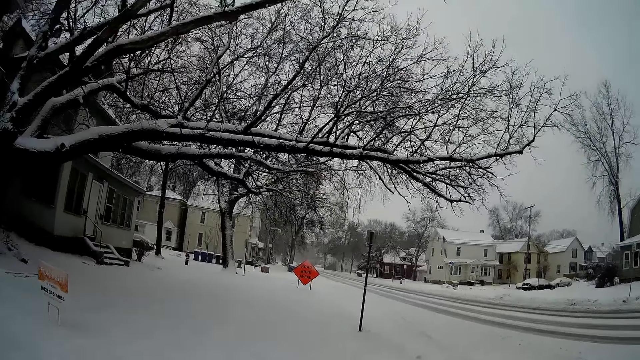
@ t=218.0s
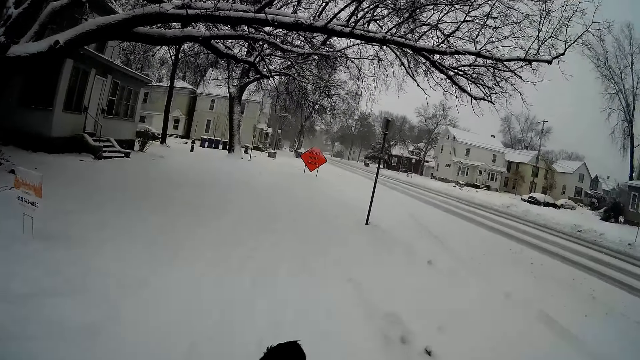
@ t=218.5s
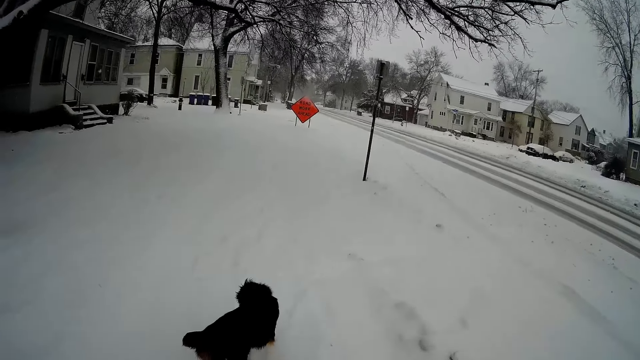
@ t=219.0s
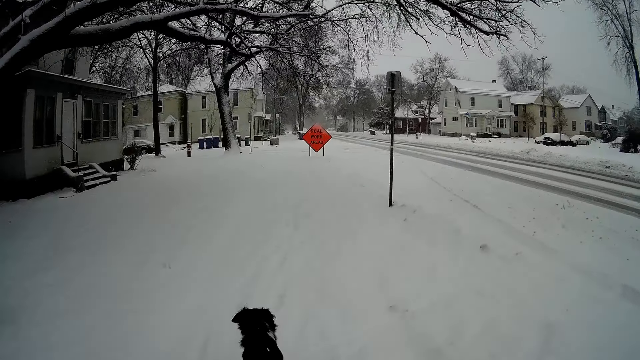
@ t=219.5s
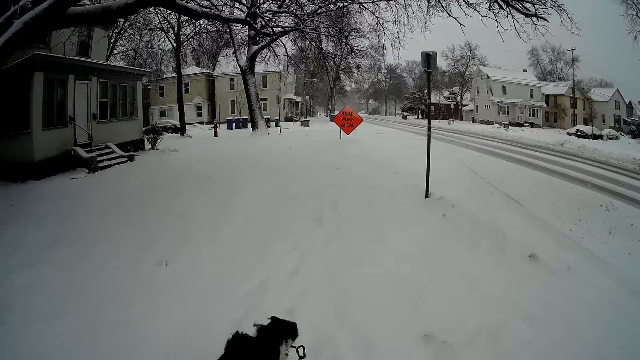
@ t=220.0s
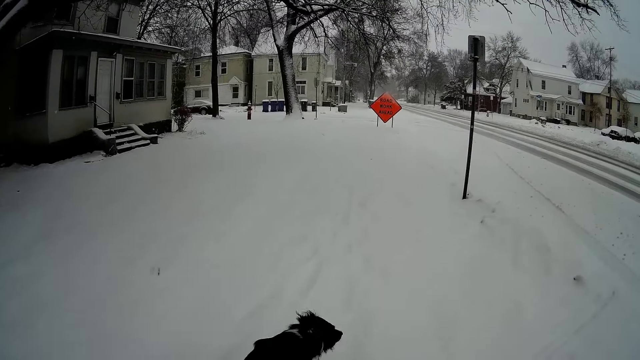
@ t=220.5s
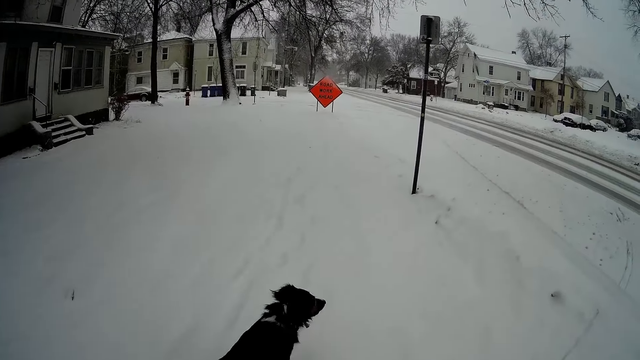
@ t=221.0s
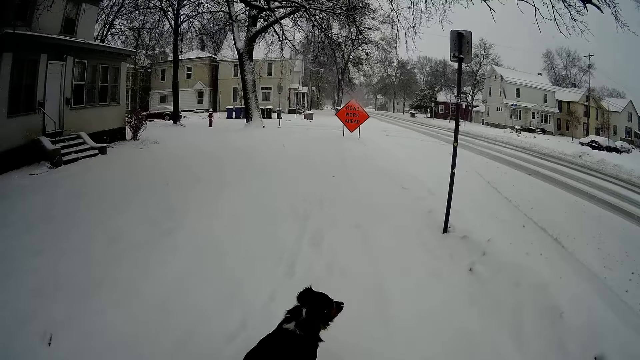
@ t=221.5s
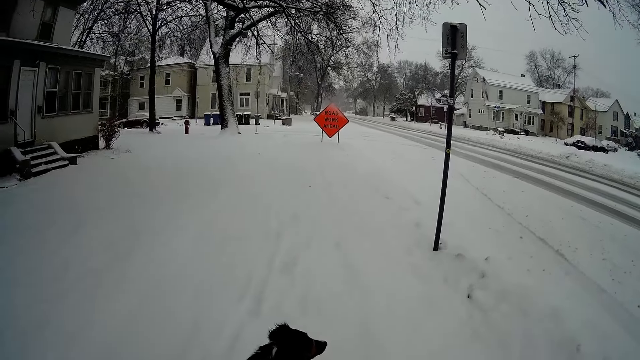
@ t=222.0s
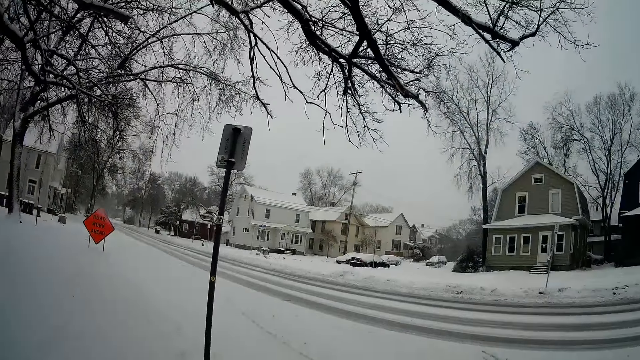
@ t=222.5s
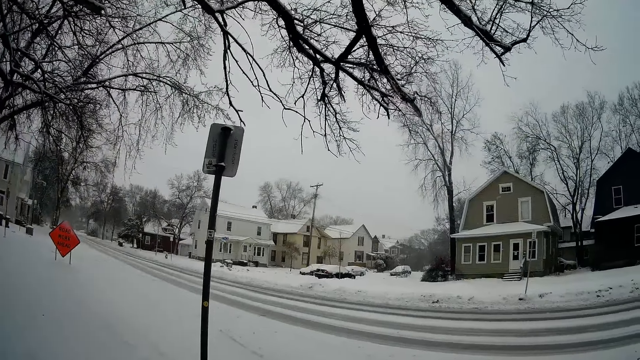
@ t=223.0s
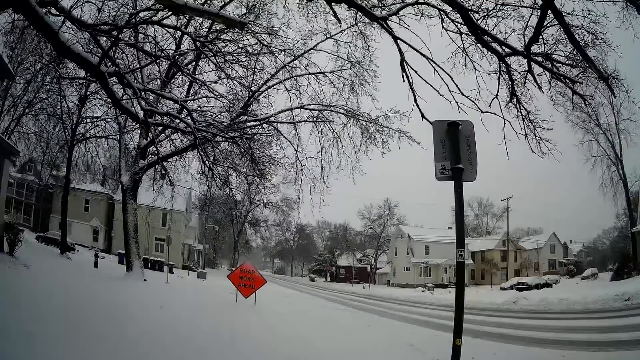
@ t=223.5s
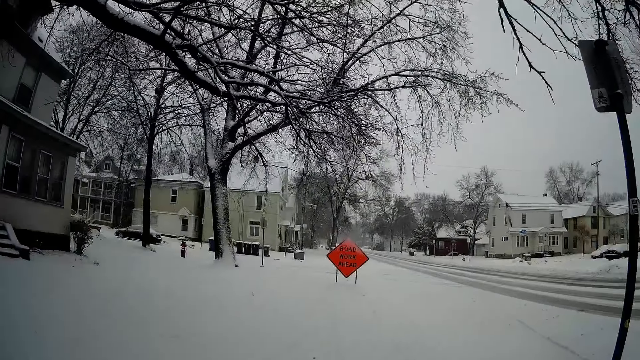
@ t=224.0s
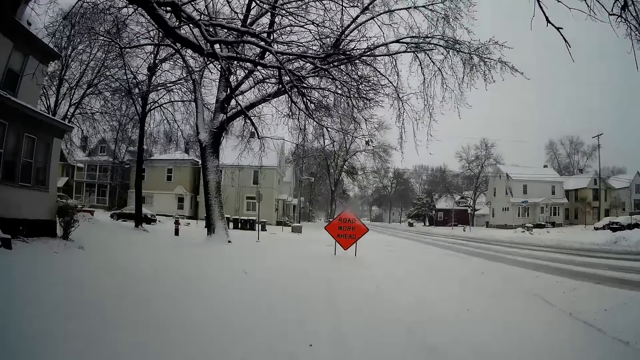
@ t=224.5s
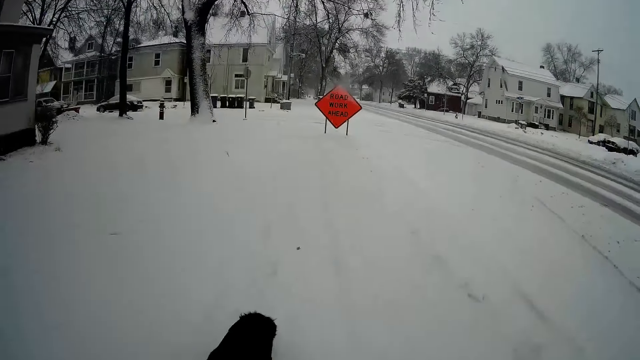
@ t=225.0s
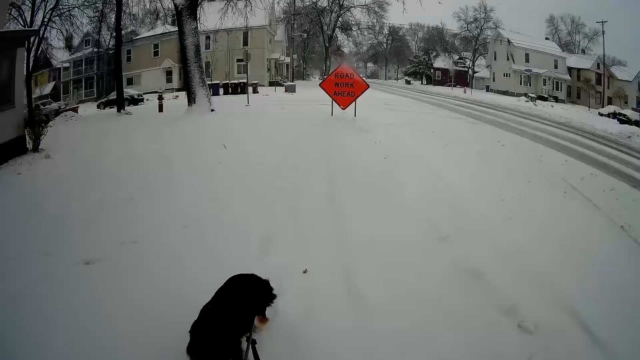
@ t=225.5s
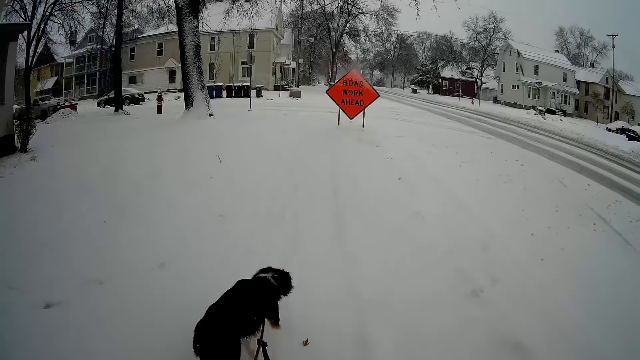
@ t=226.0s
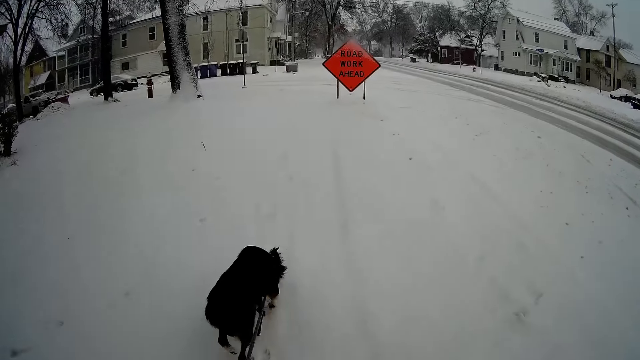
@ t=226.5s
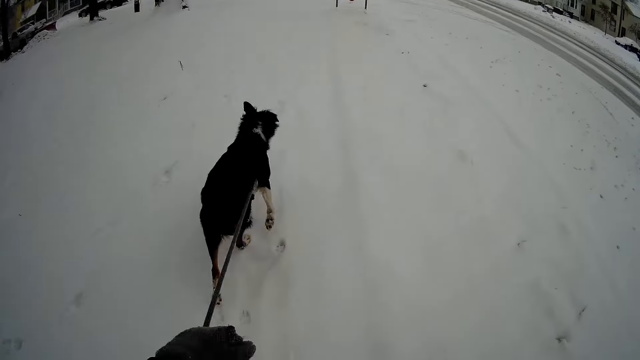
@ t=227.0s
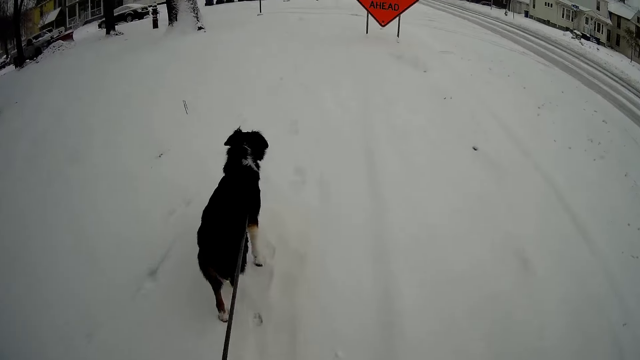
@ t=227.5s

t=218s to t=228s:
The camera wearer looks around. They walk the dog on a leash.

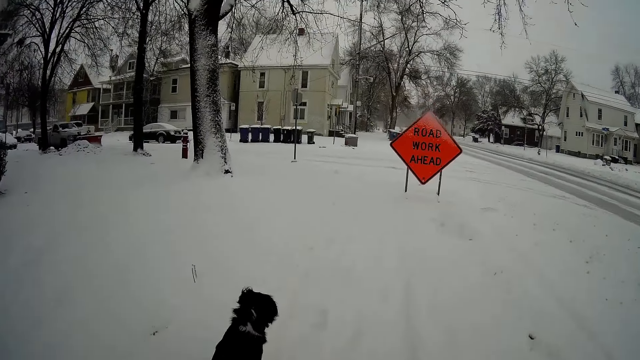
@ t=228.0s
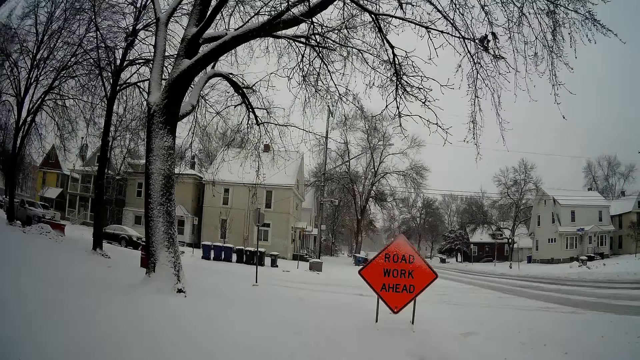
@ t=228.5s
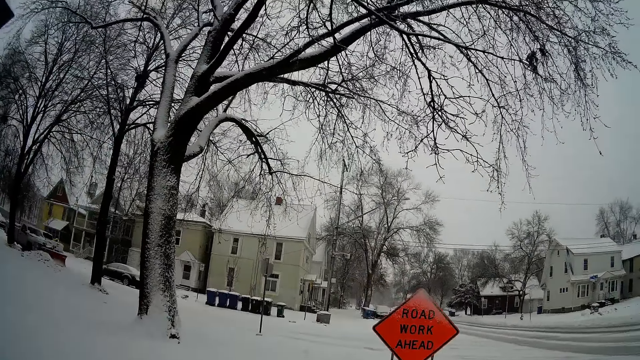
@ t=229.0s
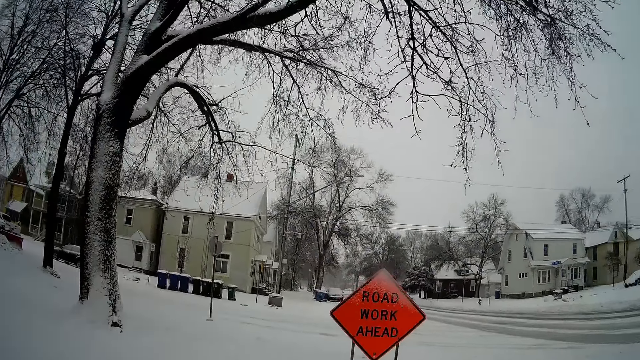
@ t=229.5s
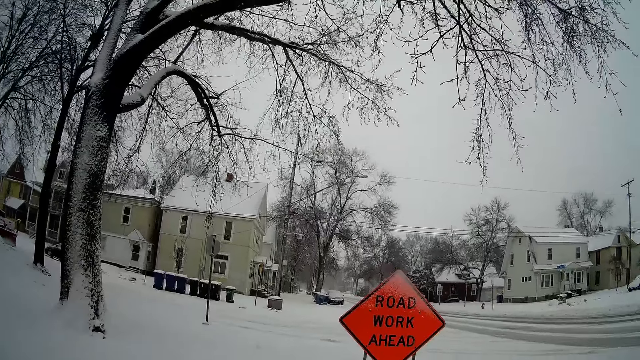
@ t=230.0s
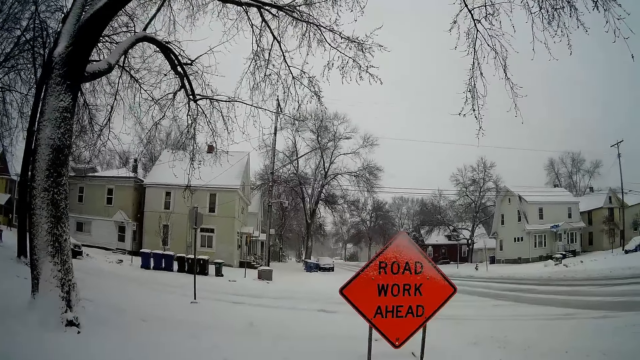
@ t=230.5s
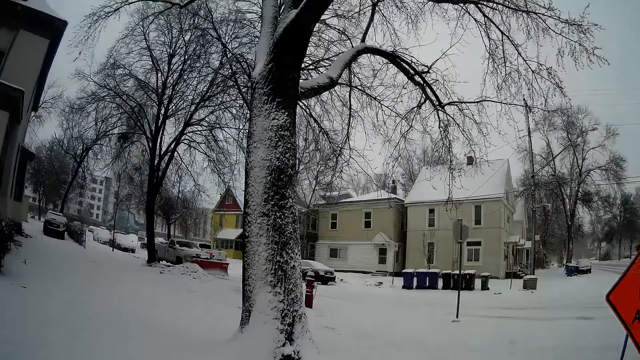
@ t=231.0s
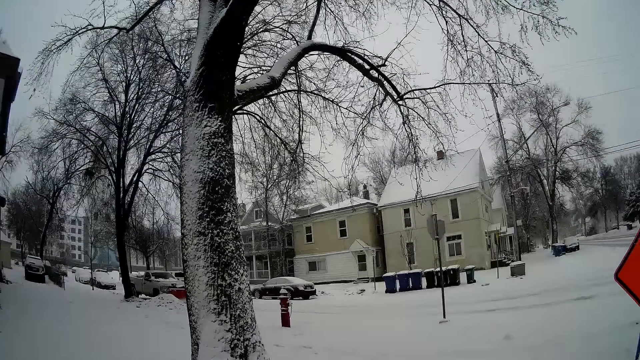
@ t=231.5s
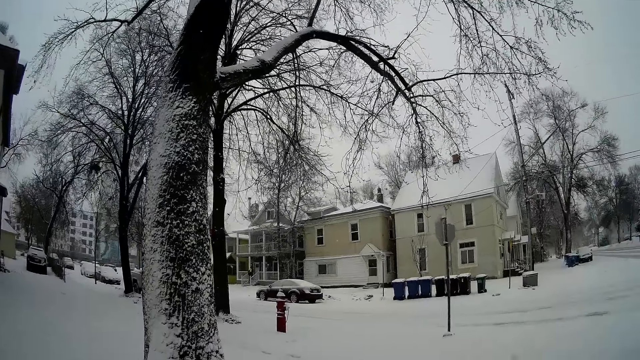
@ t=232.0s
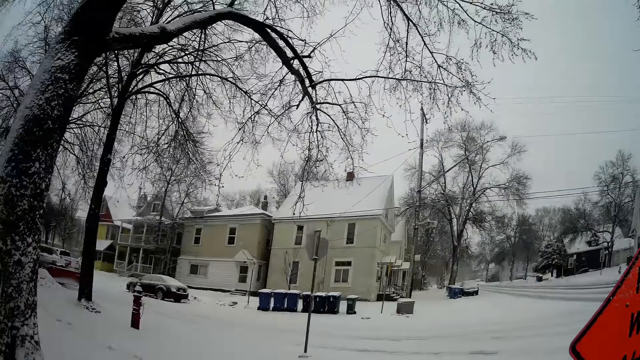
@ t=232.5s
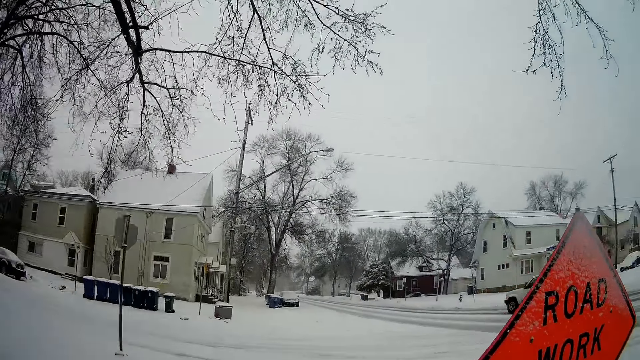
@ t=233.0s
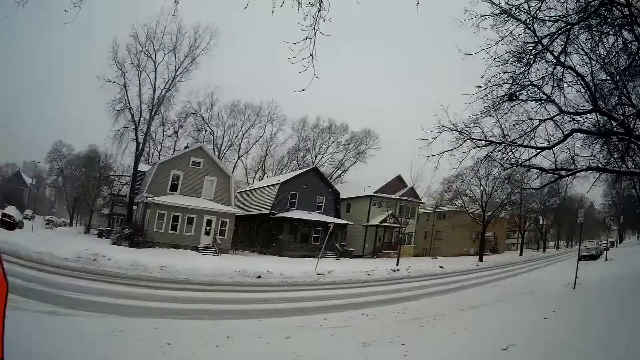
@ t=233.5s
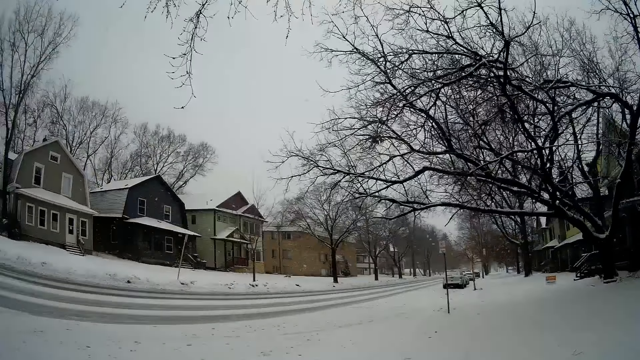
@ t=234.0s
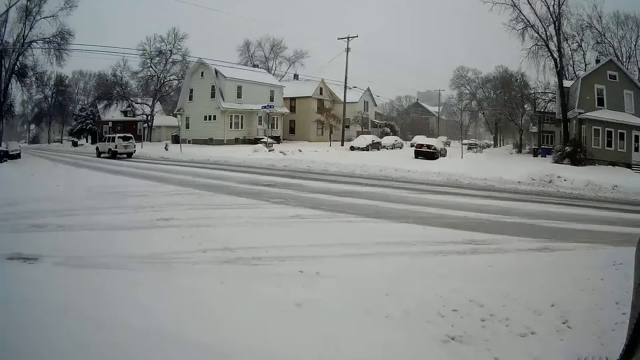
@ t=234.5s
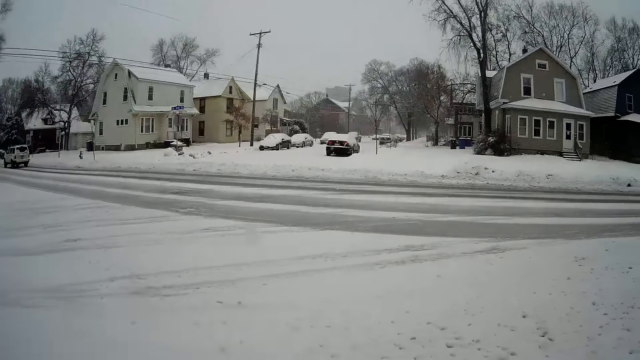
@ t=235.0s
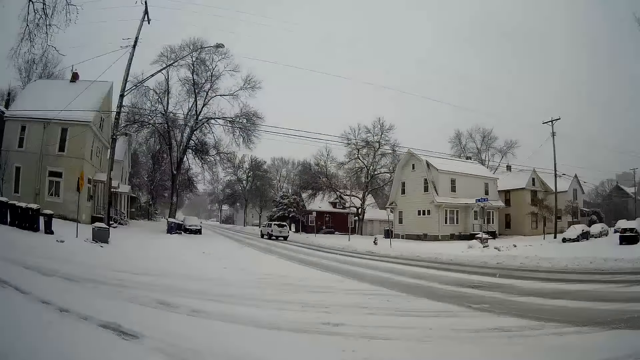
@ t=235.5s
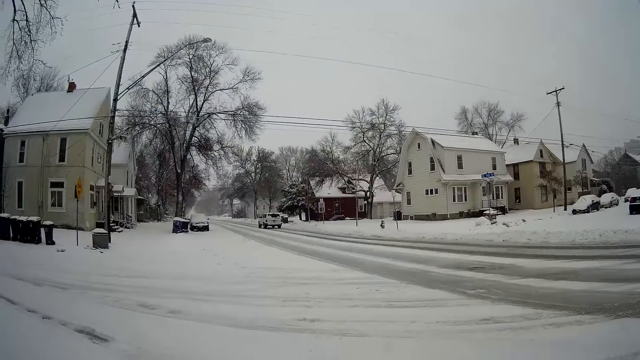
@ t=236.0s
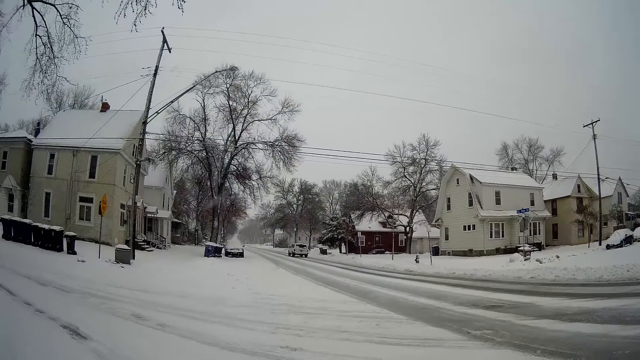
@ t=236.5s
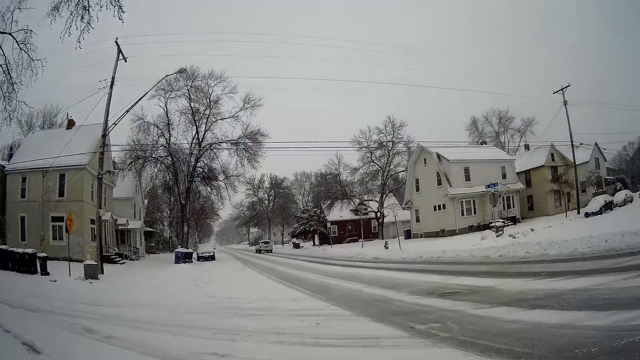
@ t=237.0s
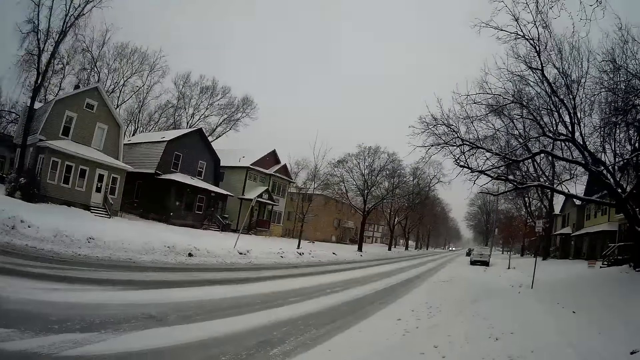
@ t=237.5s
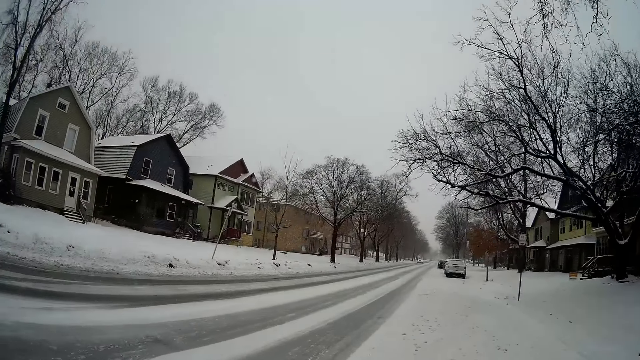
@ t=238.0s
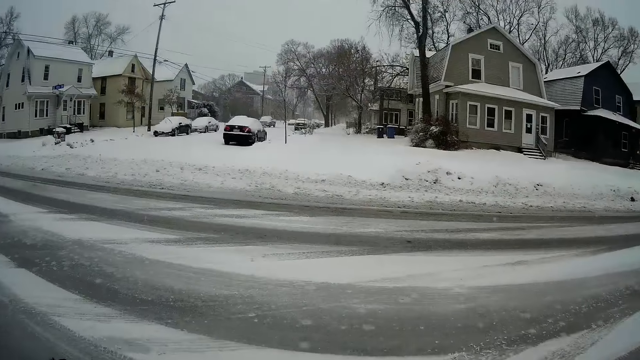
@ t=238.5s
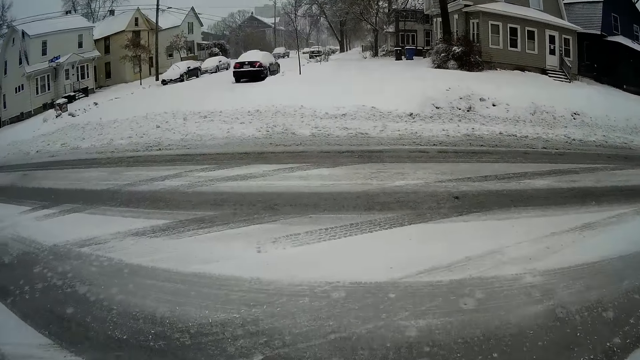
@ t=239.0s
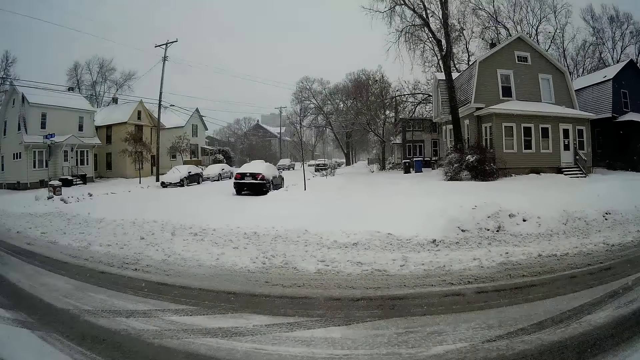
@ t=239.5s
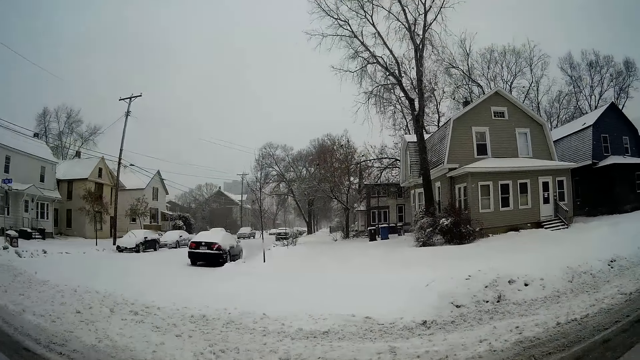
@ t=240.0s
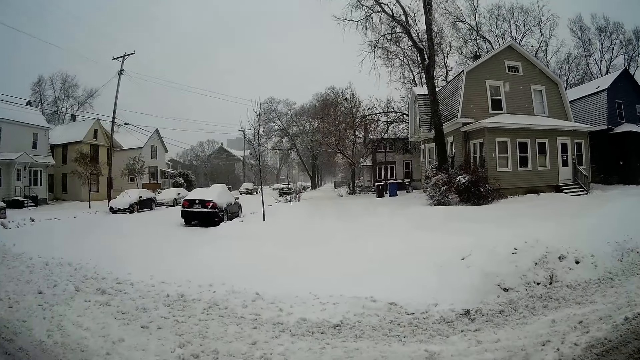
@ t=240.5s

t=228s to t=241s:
The camera wearer looks at the street sign. They look around. They cross a road to a snowy sidewalk with the dog.
